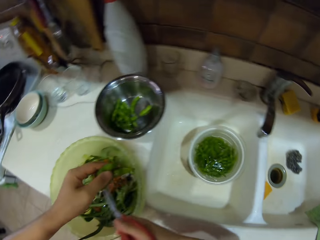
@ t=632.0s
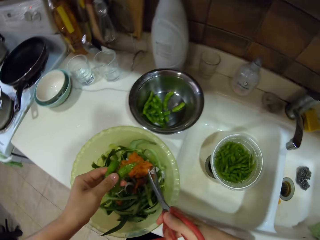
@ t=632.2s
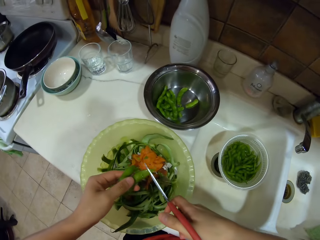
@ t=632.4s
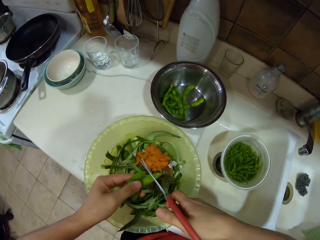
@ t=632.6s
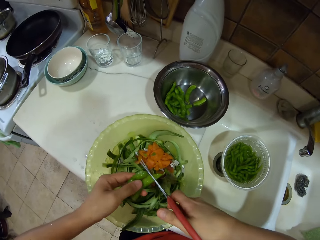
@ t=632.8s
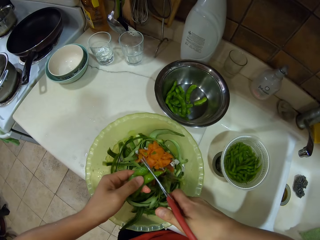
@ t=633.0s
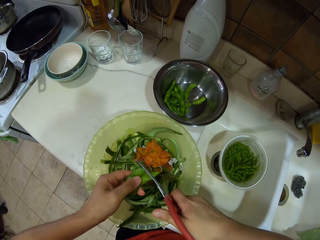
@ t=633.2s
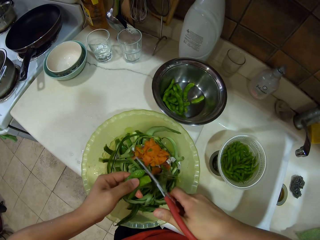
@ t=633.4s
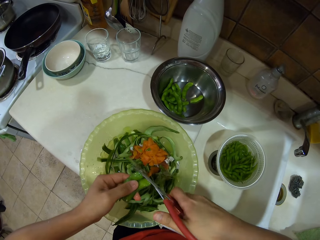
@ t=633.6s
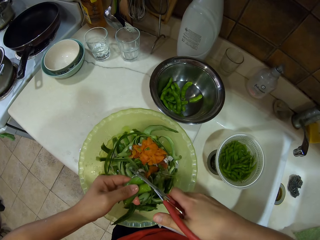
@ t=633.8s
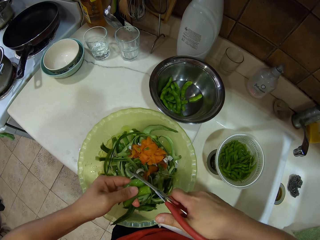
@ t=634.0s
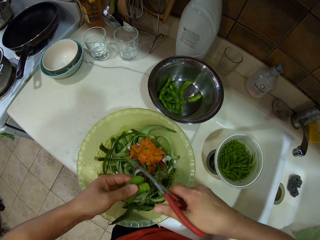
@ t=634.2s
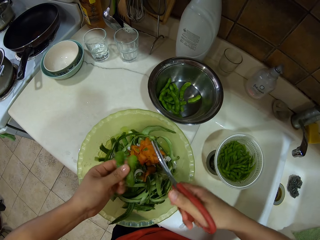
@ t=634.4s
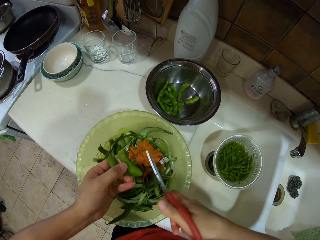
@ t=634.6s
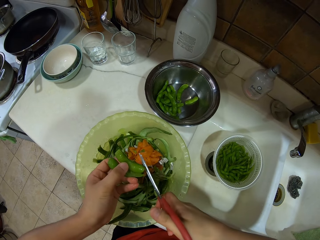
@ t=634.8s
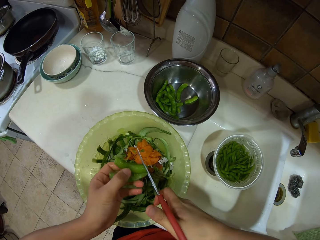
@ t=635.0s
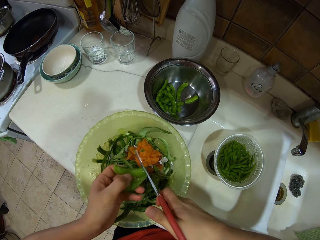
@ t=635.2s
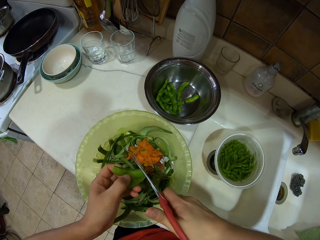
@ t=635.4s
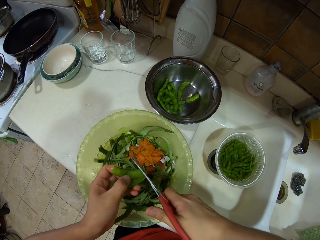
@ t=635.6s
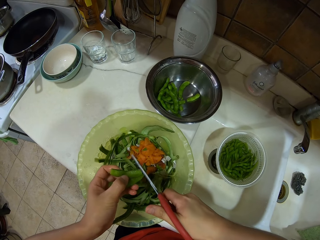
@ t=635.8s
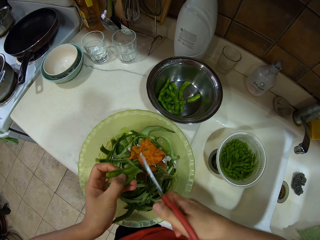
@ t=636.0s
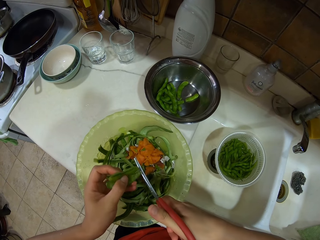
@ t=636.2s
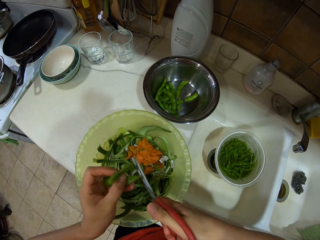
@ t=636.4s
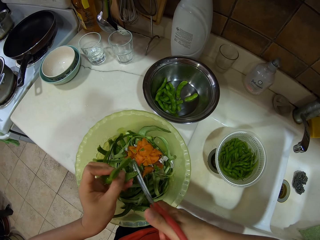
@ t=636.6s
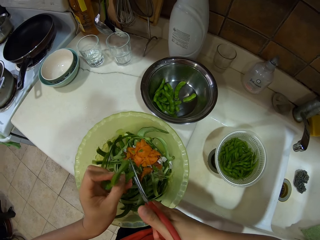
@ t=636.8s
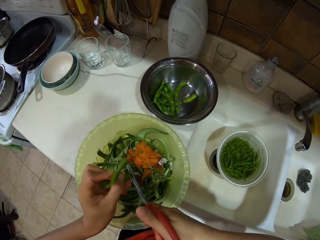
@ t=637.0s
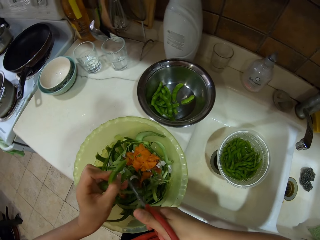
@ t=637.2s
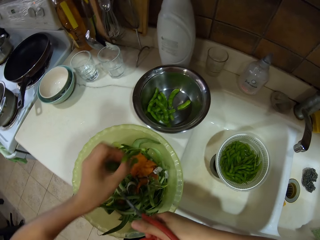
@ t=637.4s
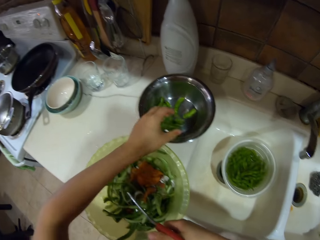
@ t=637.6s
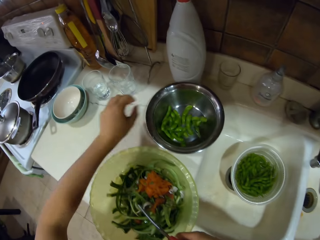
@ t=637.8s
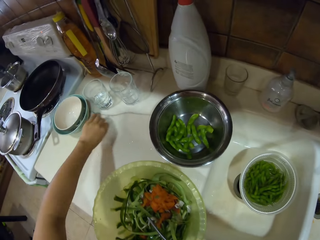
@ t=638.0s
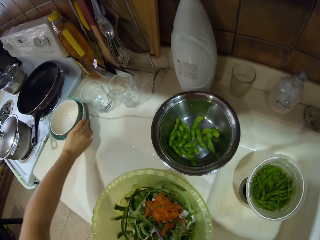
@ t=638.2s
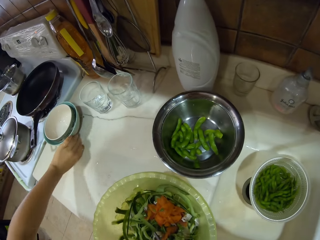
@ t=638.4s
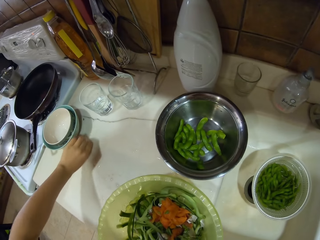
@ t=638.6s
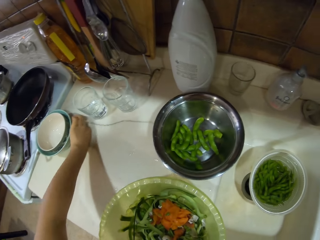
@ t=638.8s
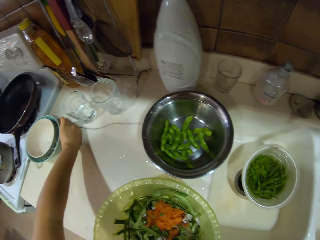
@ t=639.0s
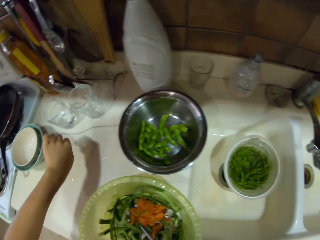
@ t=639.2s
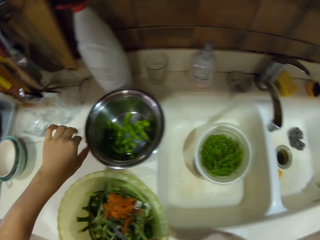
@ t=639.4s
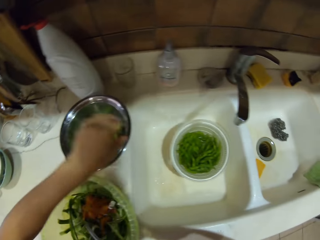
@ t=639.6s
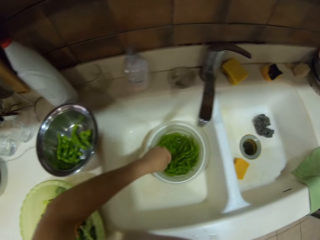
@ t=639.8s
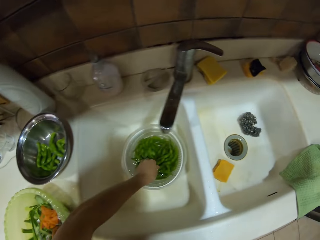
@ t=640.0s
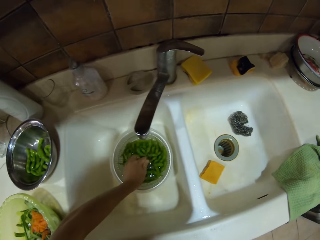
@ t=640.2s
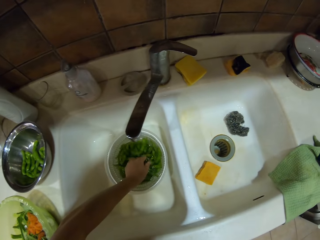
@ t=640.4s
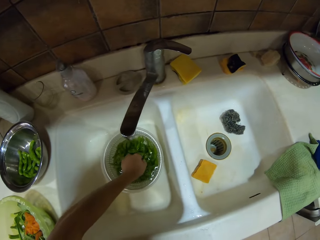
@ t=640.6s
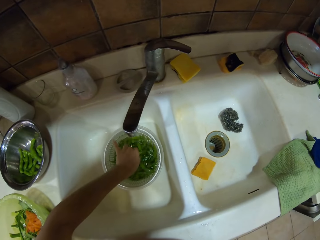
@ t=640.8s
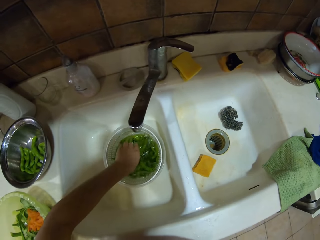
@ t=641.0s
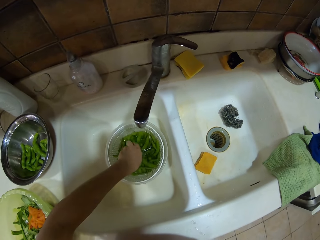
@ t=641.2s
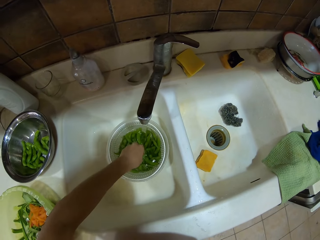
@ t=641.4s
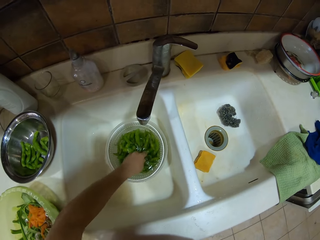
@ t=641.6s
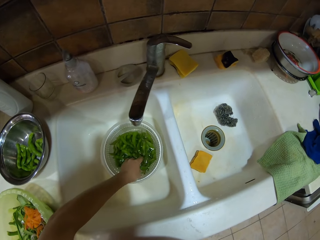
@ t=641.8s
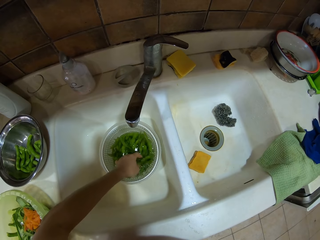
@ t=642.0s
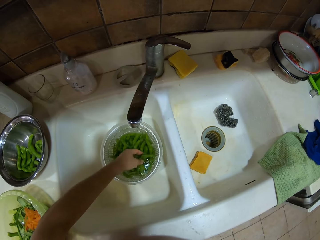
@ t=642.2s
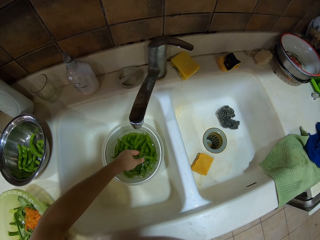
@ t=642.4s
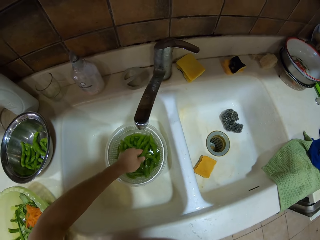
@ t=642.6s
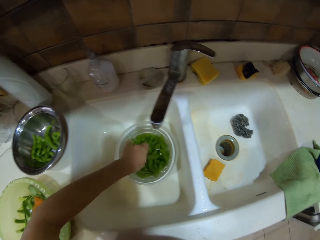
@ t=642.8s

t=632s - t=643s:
The camera wearer cuts the ends of the peas. They place the green beans or peas in the bowl, drag the bowl on the countertop, pick the green bean, place the green beans in the bowl, and pick the green beans.

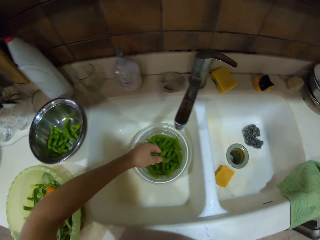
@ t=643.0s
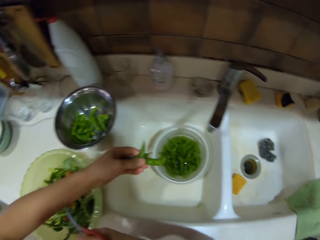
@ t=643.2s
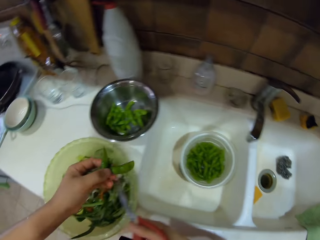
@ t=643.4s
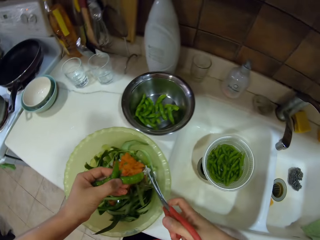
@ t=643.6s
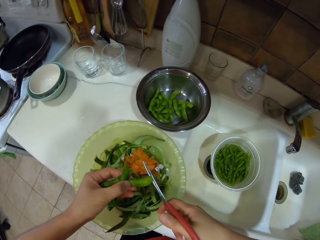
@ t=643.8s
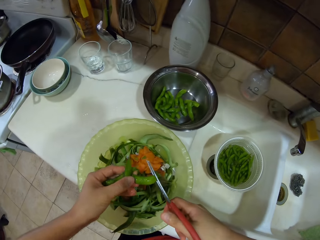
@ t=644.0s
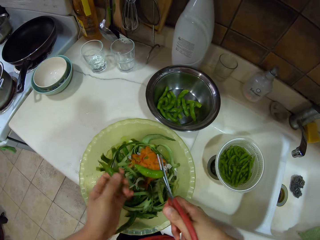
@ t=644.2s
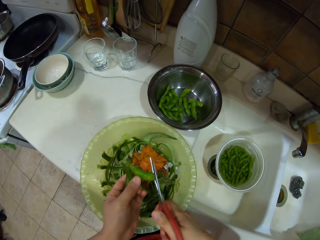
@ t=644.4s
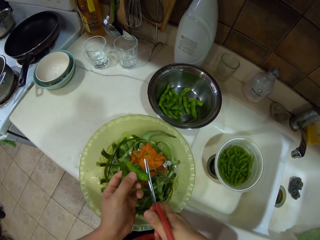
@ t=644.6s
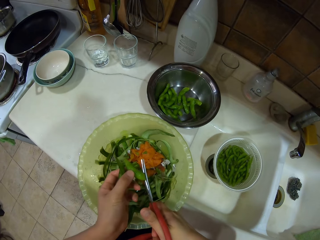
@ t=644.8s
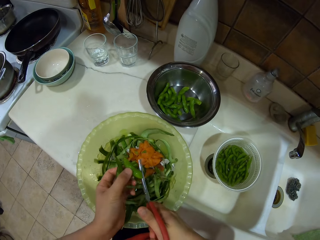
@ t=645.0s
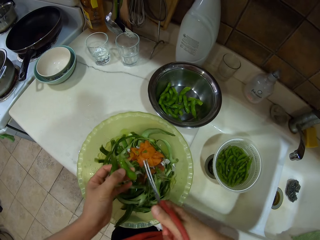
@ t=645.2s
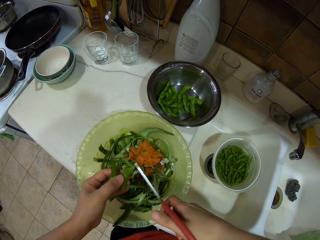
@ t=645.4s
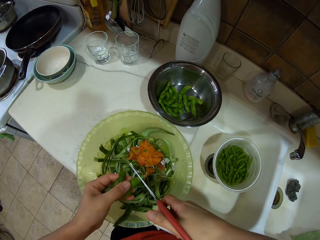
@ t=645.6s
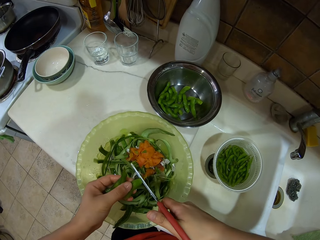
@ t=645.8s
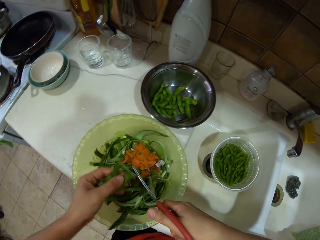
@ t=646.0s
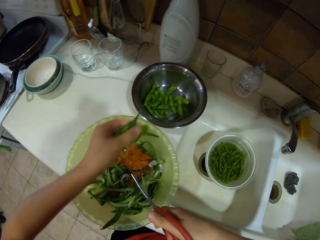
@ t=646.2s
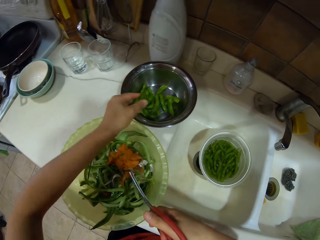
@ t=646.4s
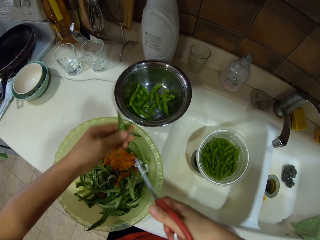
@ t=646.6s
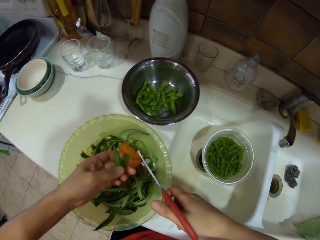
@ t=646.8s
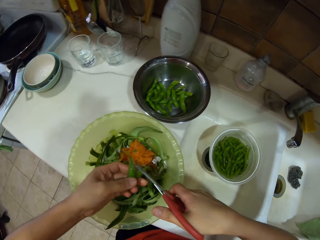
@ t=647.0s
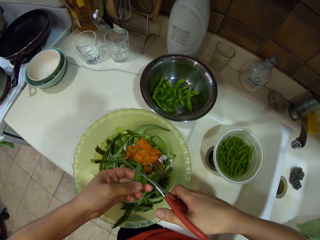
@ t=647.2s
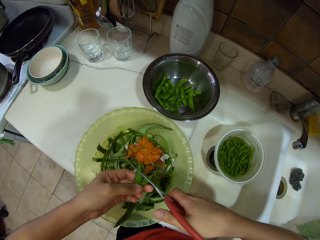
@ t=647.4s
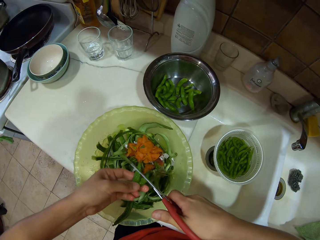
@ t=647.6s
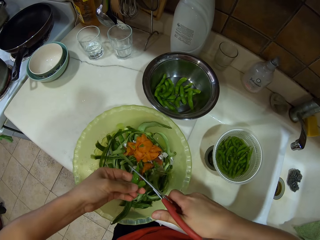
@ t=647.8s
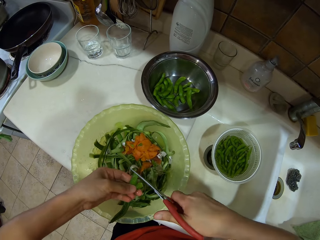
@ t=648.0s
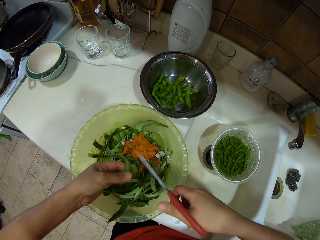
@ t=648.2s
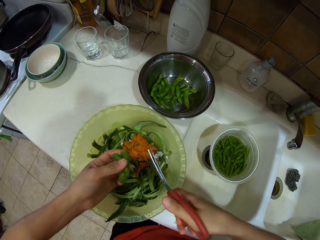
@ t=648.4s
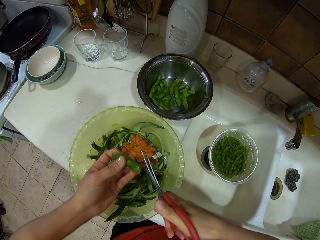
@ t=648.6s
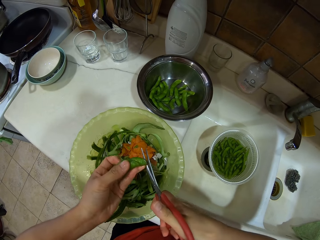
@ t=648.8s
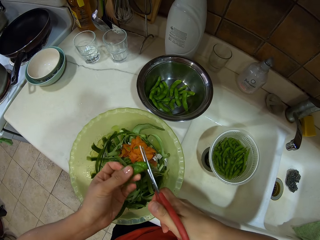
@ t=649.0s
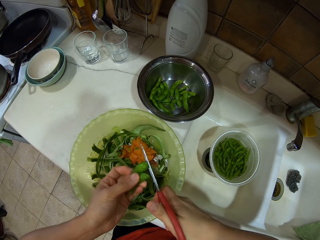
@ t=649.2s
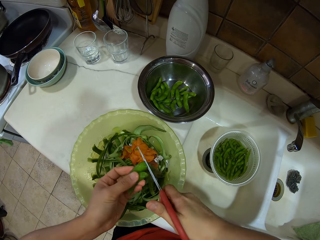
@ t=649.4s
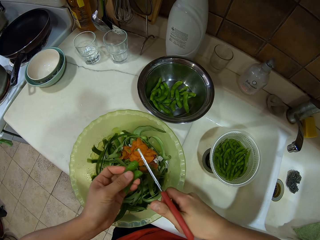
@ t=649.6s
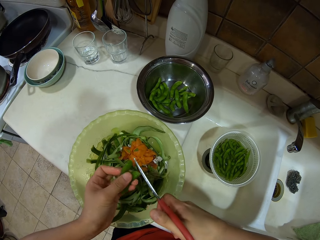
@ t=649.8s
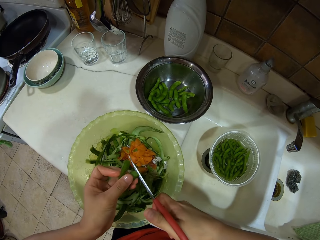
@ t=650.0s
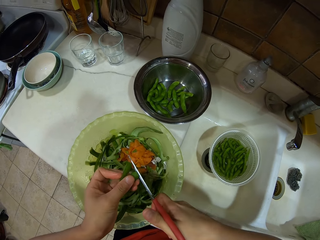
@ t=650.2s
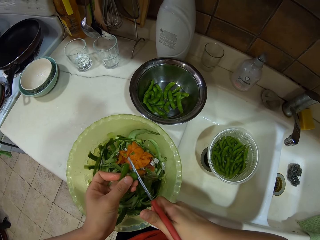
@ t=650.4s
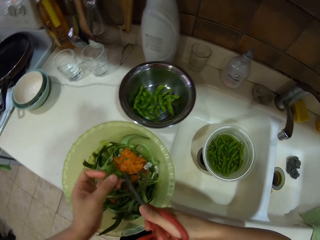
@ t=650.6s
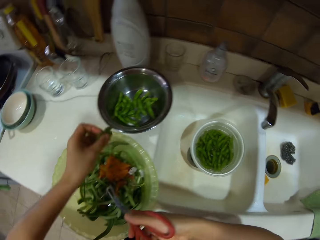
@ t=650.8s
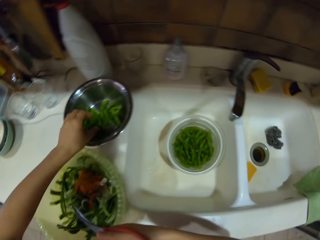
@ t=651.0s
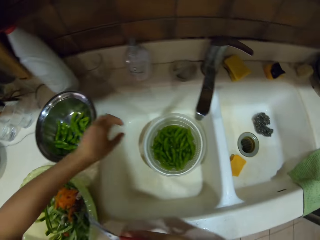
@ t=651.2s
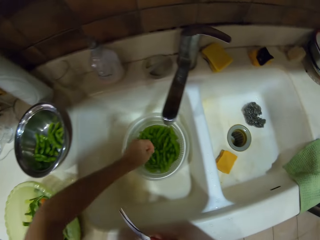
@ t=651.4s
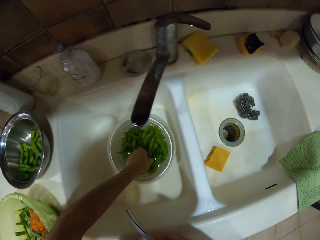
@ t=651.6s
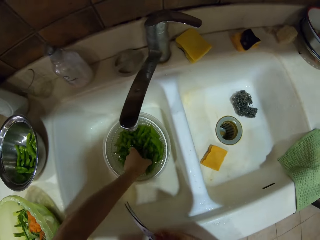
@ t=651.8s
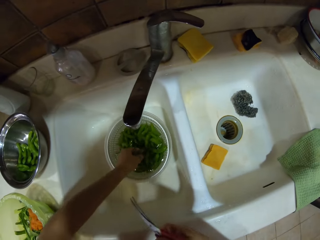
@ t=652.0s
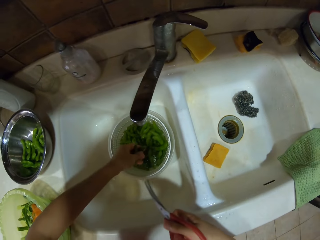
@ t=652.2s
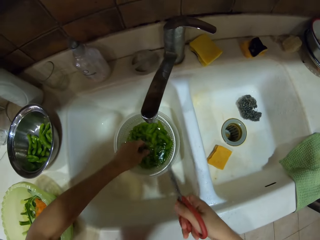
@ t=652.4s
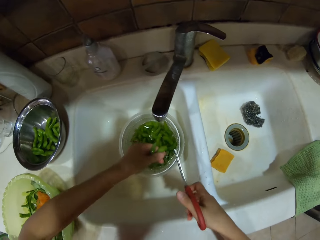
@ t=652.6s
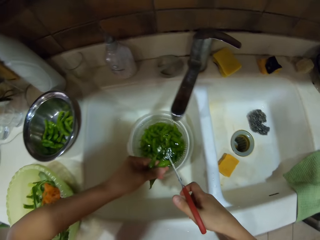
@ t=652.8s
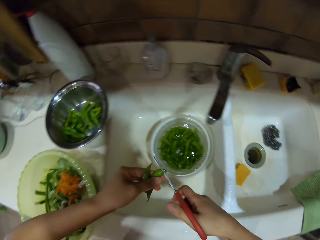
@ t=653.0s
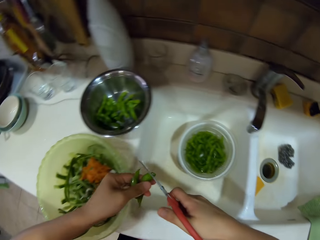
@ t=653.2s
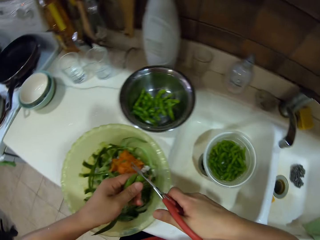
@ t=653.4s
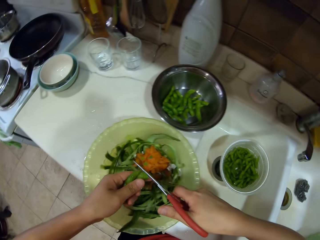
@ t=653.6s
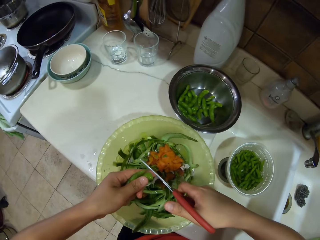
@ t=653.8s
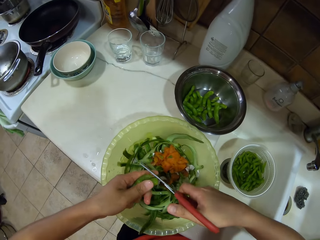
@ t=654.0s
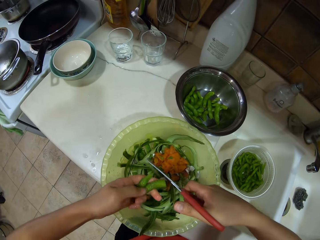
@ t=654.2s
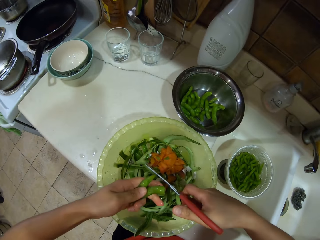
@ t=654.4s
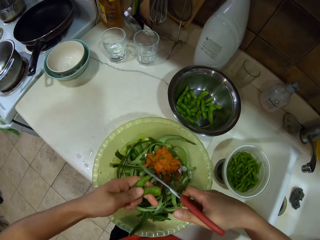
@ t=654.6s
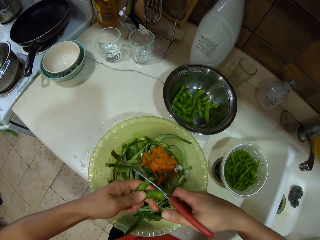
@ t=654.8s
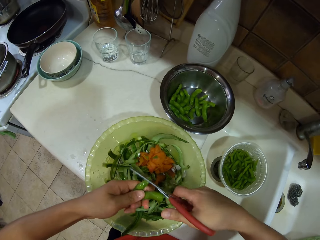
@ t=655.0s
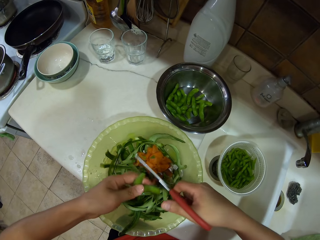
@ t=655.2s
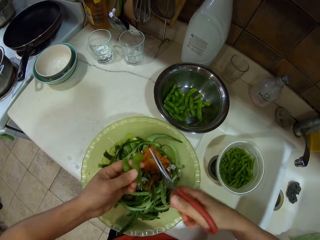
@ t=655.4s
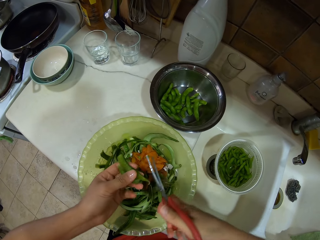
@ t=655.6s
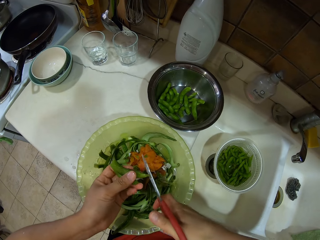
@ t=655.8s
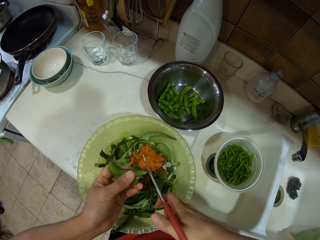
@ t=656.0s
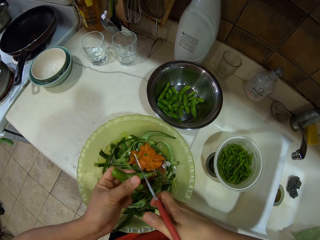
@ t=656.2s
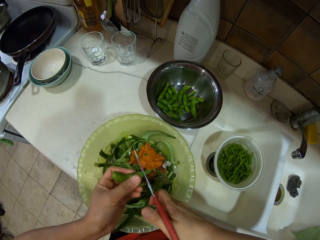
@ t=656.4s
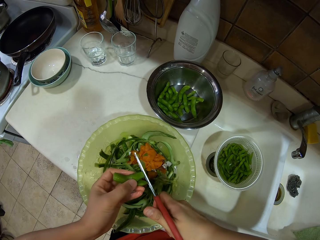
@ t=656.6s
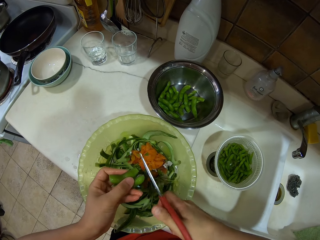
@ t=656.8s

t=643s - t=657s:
The camera wearer cuts the ends of the peas. They place the green bean or pea in the bowl, cut the pod, place the green beans in the bowl, pick the green beans, and cut the ends of the peas.
